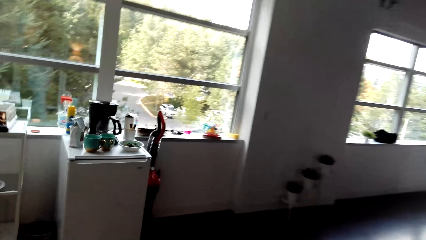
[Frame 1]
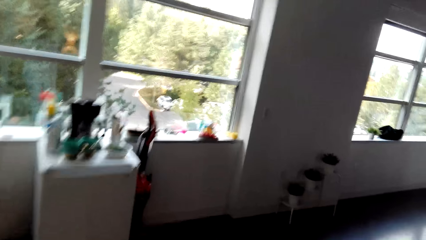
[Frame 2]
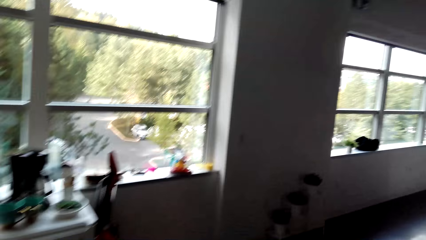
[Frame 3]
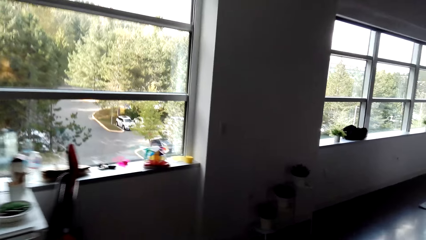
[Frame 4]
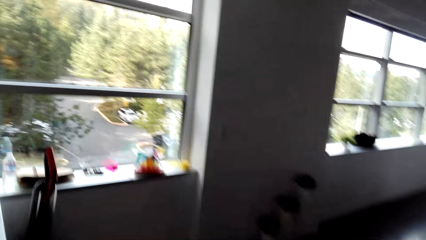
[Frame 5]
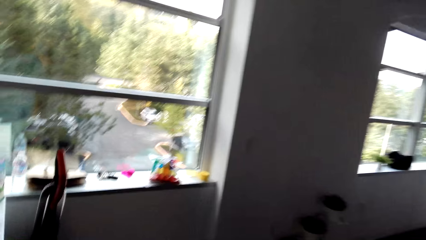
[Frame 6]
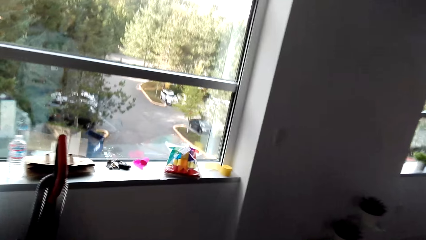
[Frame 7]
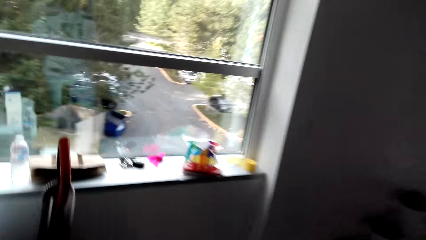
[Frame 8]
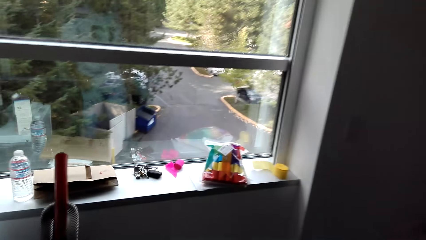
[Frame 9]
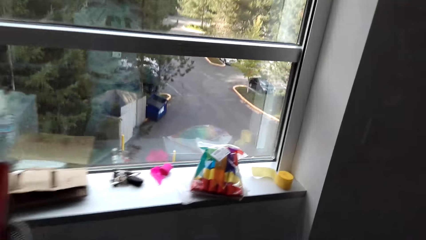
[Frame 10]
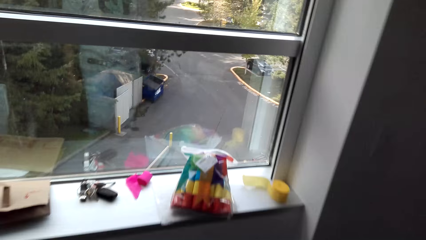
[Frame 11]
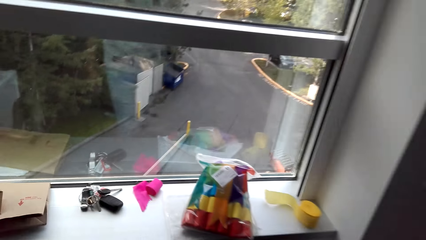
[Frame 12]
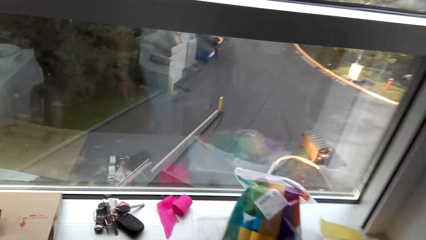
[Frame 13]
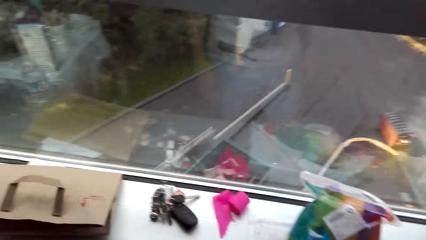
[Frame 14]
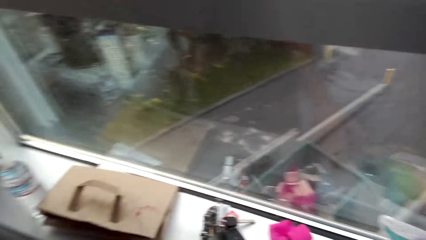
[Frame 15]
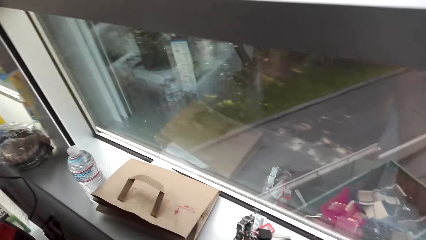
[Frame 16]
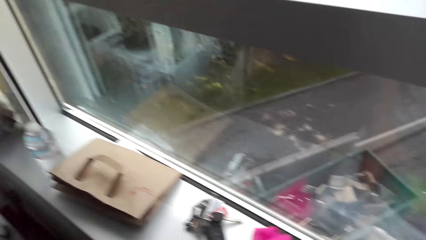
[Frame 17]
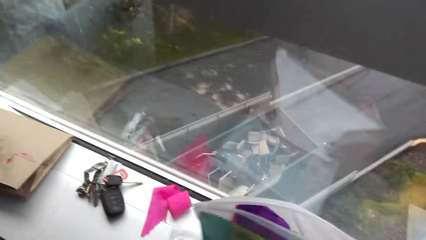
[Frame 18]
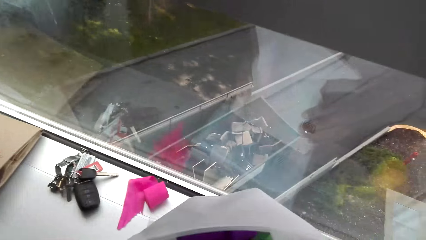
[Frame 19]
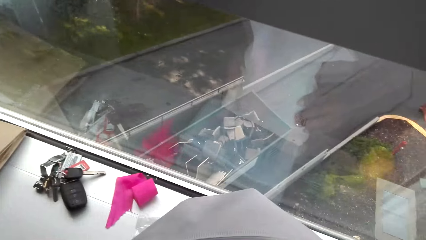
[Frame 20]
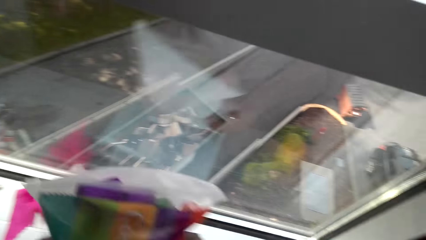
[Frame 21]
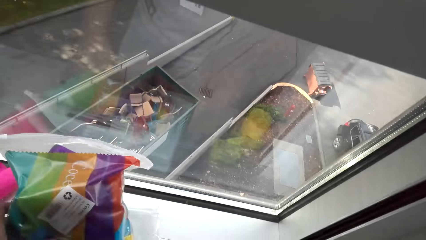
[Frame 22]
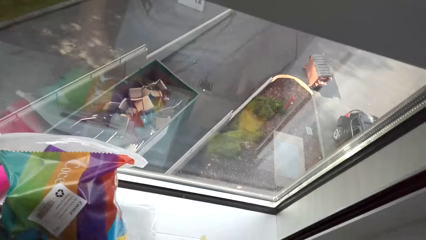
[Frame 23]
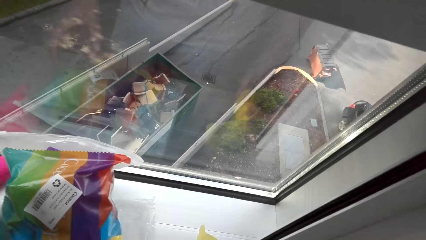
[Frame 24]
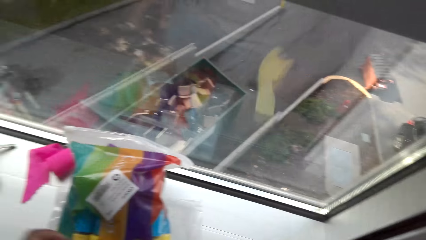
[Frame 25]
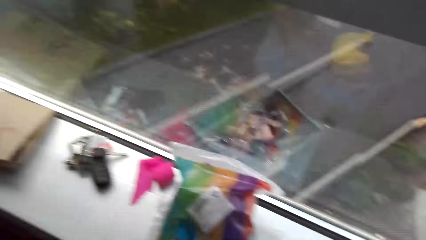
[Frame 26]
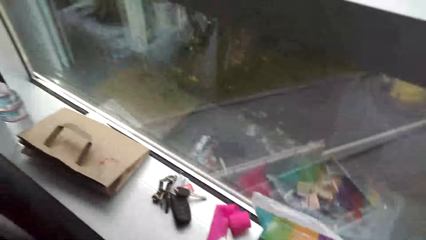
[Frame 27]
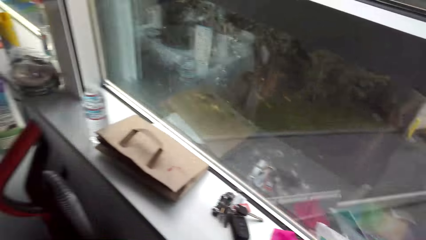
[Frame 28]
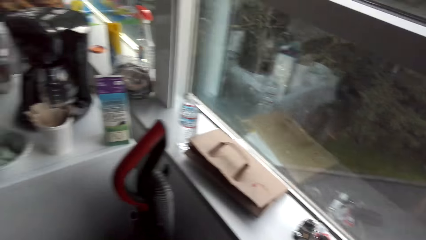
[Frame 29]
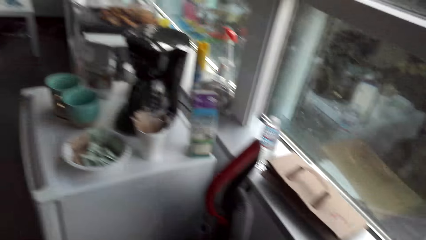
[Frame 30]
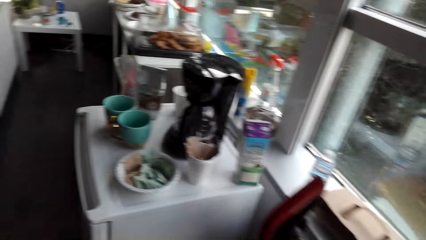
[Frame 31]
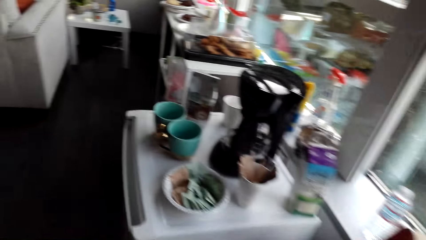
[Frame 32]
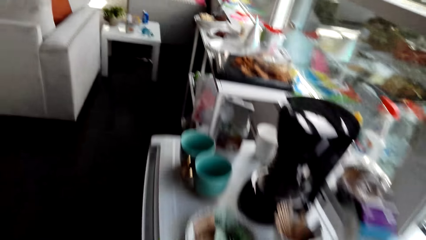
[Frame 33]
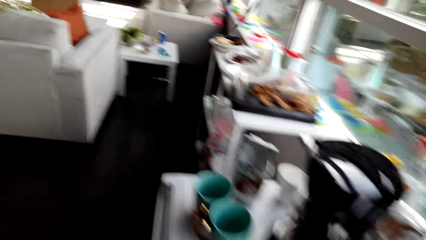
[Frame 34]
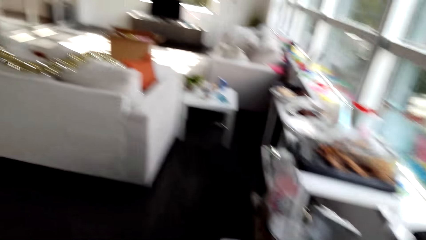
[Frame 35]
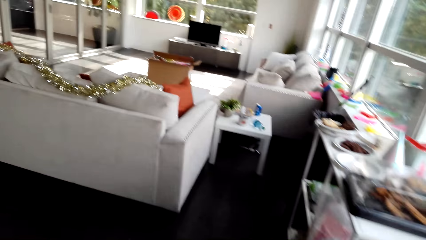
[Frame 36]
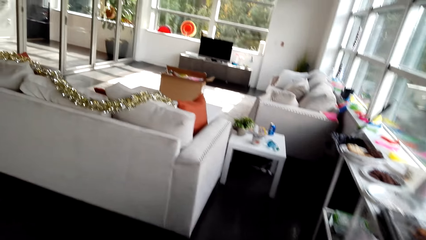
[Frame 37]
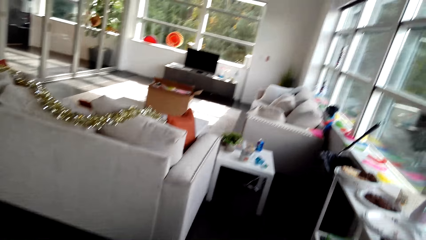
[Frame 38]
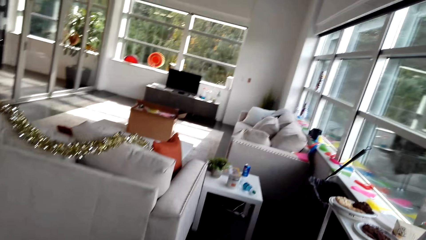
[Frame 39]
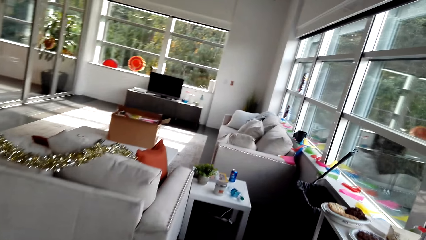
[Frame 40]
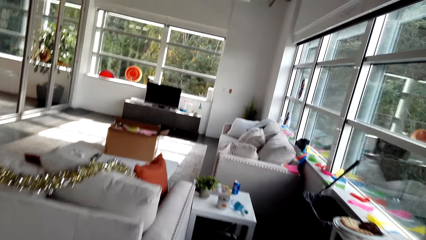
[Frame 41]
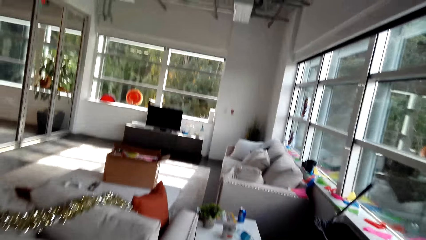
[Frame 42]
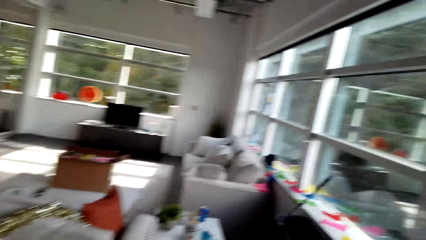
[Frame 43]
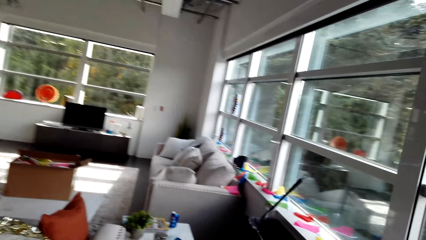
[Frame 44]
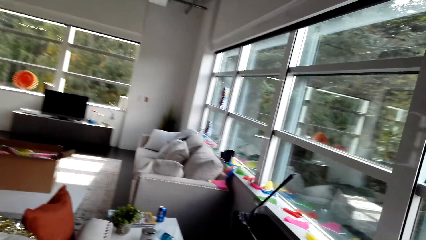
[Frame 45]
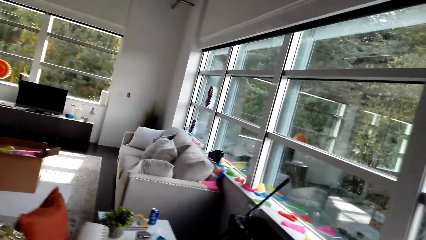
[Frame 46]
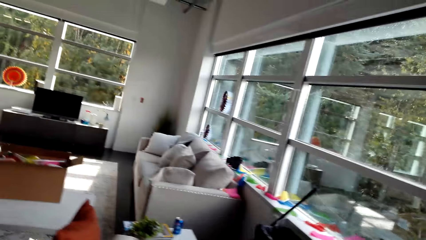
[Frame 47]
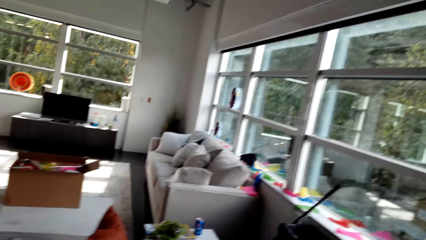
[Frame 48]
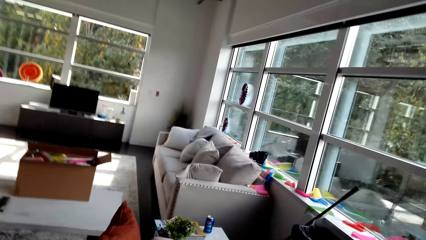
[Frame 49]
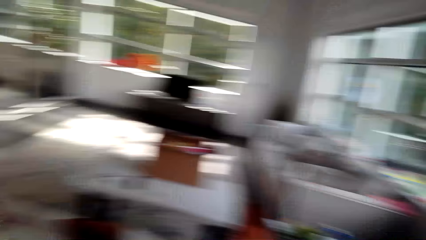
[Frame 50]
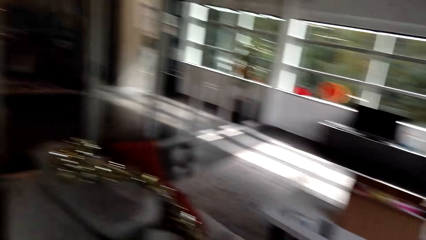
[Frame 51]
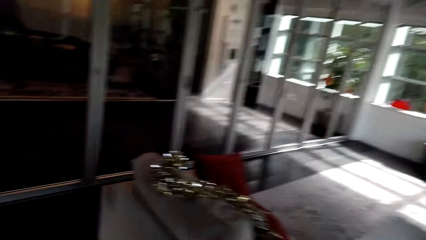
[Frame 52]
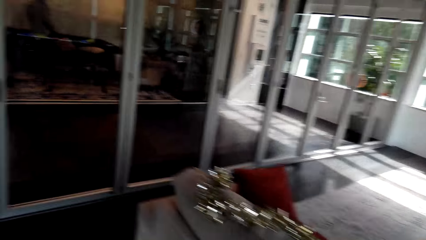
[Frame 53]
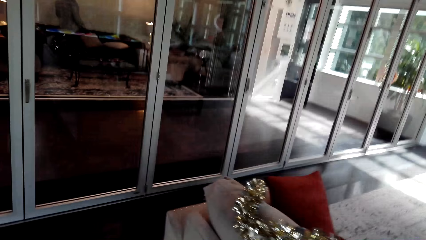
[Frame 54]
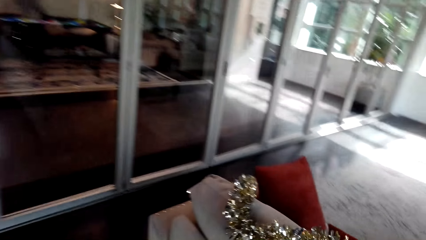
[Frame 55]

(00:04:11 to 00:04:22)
The camera wearer touches a sachet. They pick up a package from the window and walk around the room.

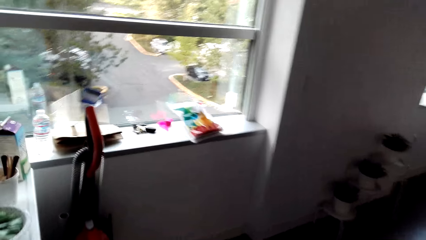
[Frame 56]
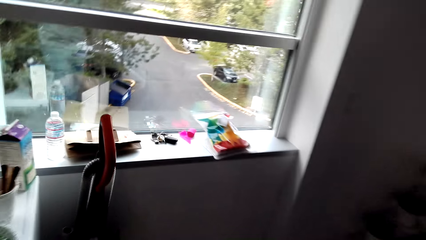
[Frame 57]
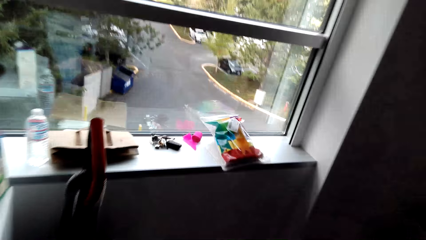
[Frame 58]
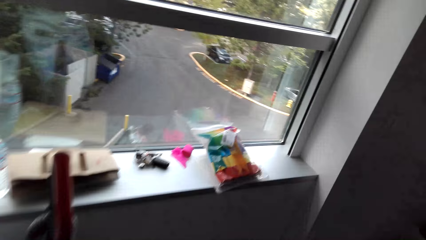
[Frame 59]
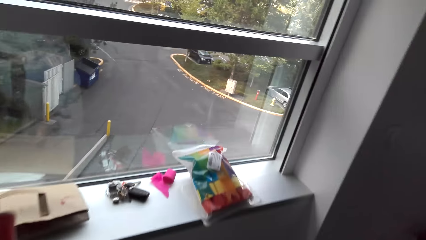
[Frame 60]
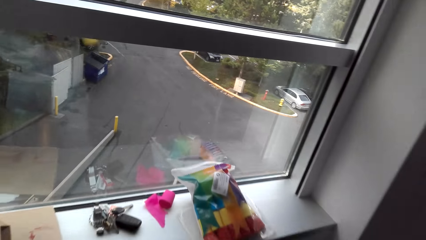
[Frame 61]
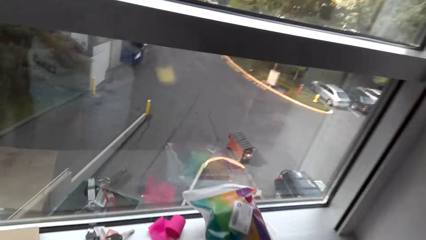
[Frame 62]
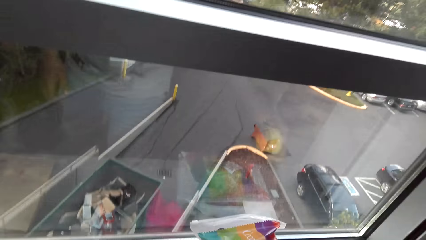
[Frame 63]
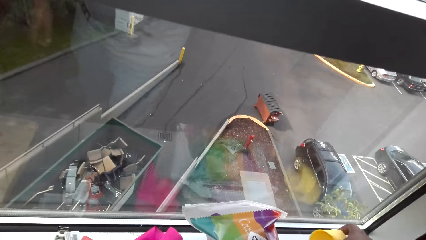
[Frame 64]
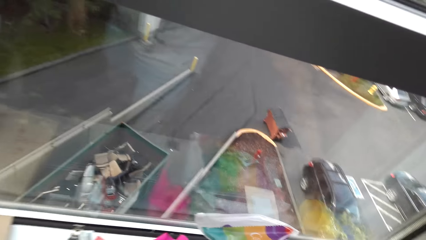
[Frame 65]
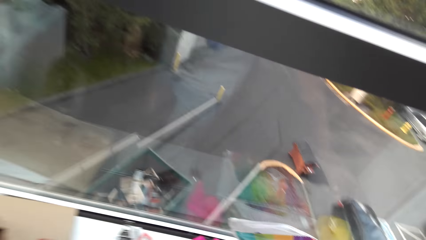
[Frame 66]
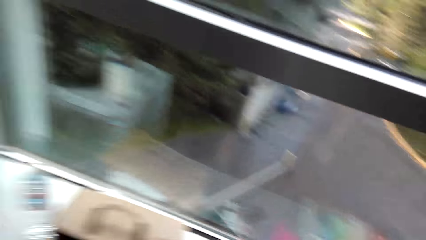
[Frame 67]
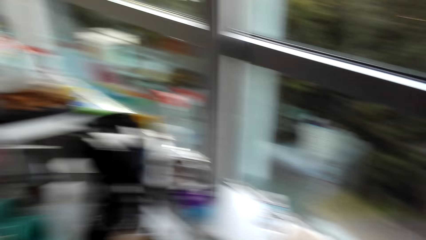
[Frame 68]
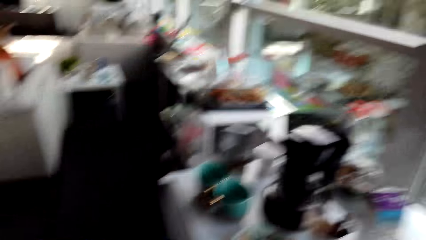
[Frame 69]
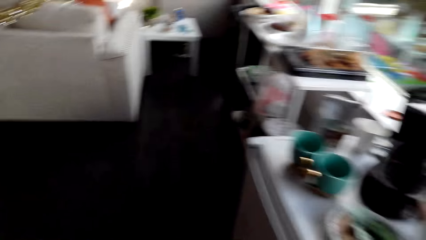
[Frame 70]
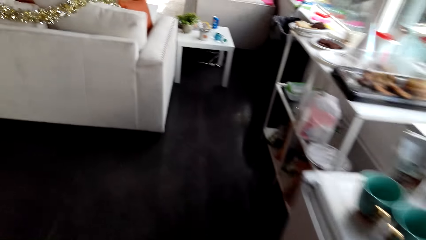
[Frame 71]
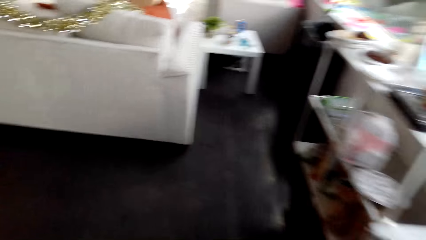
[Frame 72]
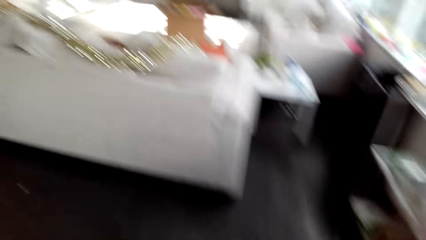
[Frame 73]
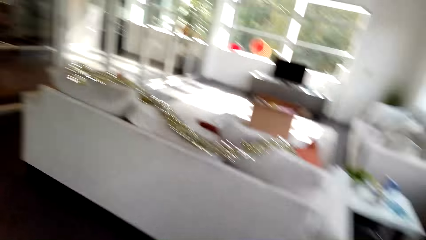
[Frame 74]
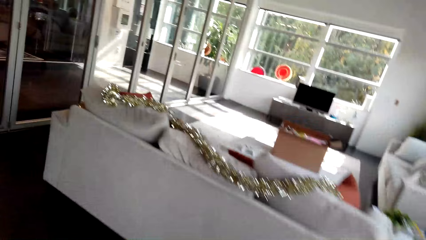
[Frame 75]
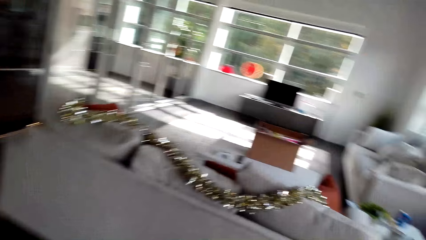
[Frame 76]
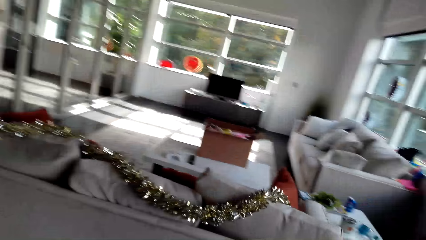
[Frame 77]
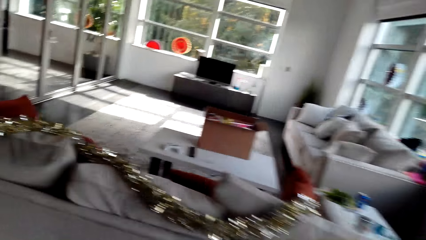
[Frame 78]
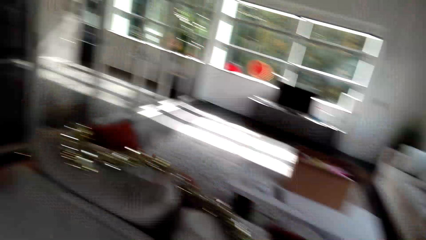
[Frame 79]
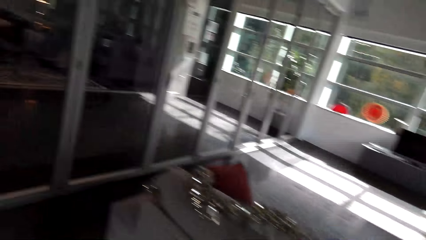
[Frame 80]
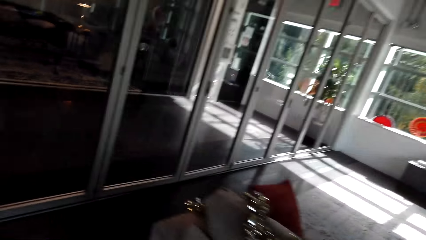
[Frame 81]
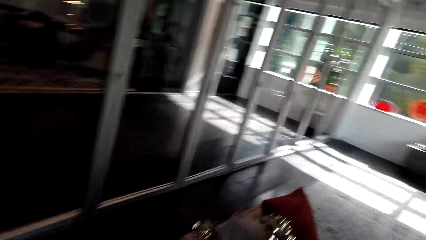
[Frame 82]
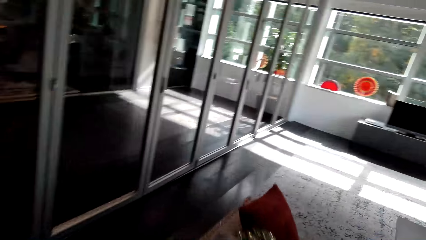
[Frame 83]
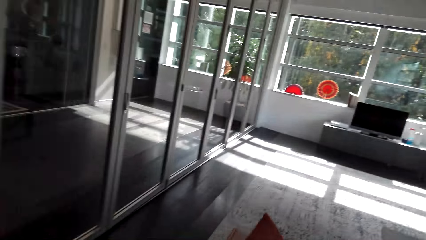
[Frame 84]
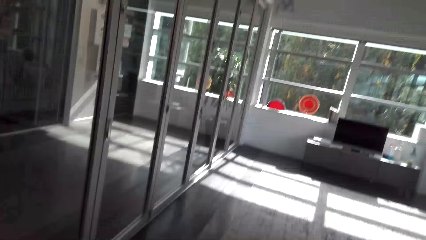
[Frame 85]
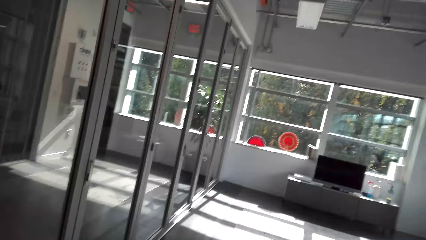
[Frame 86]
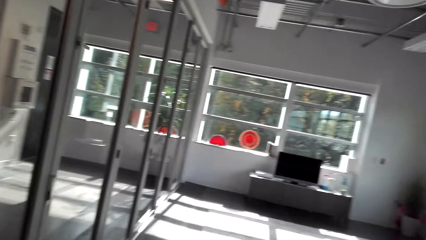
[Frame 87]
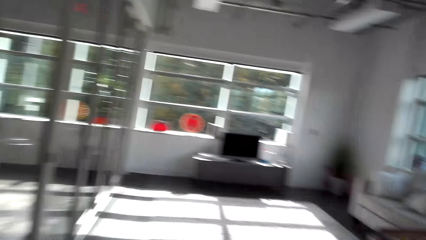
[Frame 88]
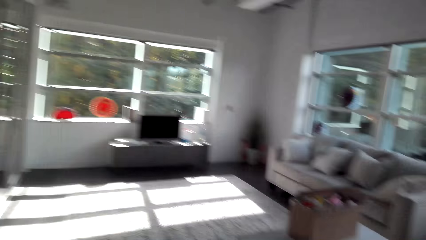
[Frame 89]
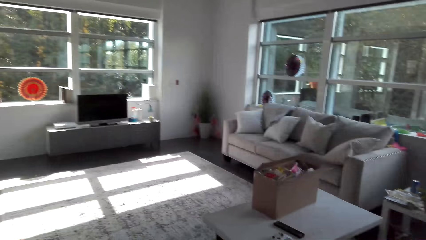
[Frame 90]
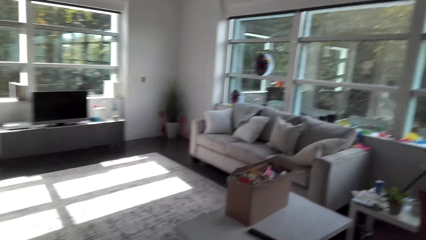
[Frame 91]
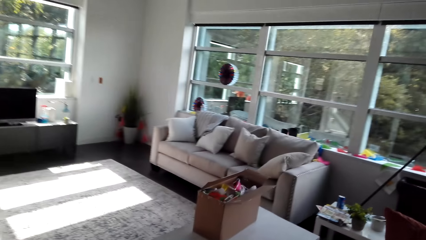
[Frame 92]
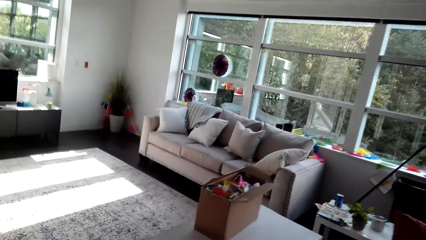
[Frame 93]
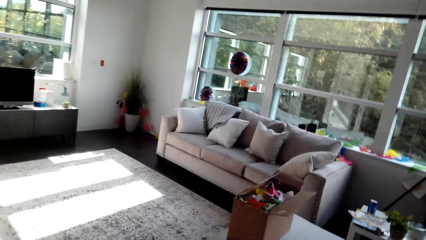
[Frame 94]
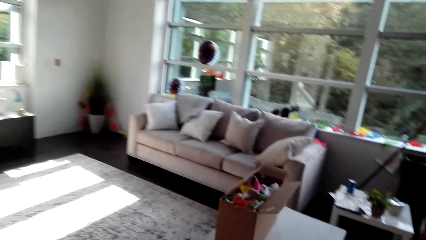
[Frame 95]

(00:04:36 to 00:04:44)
The camera wearer places something on the window bar. They walk around the room.
